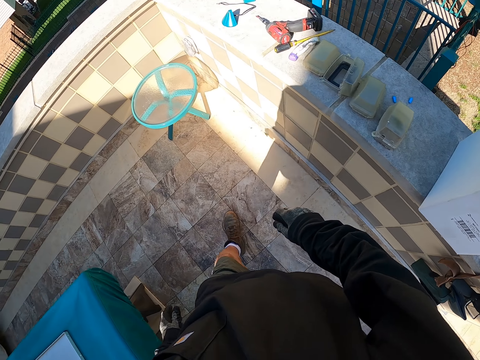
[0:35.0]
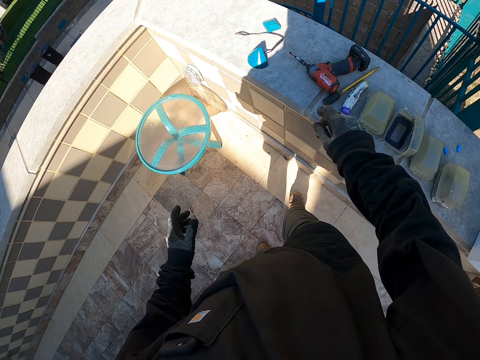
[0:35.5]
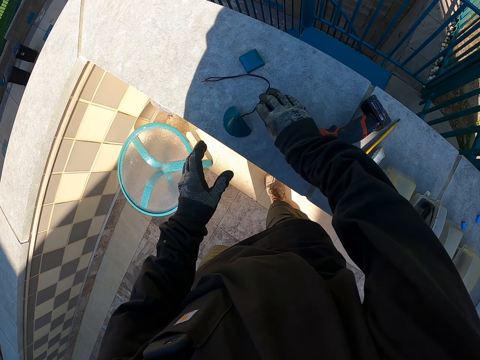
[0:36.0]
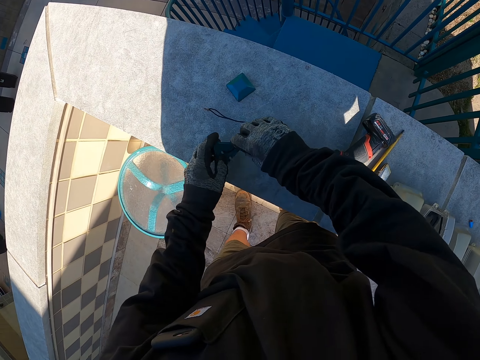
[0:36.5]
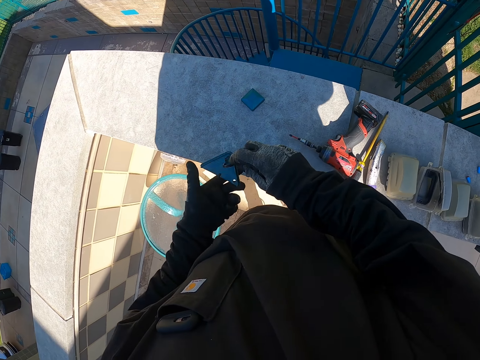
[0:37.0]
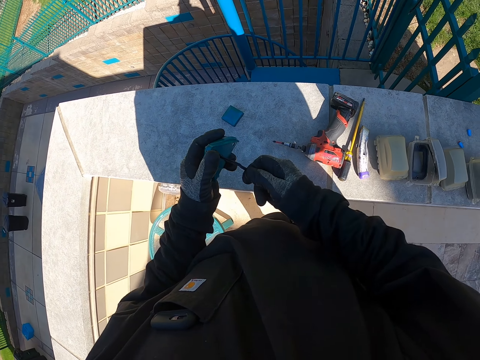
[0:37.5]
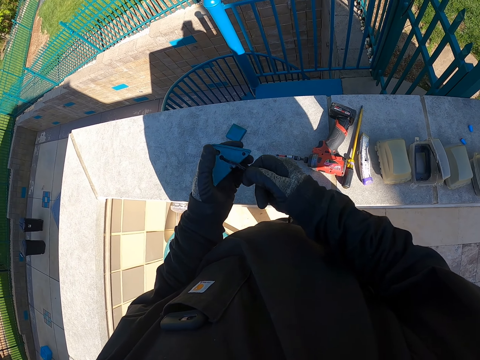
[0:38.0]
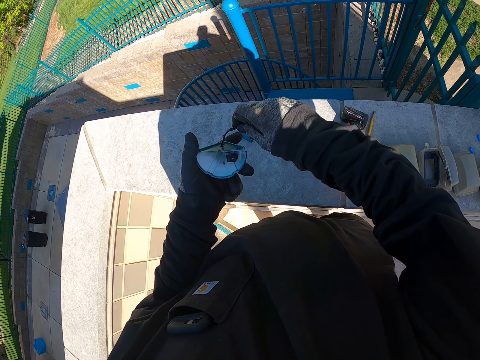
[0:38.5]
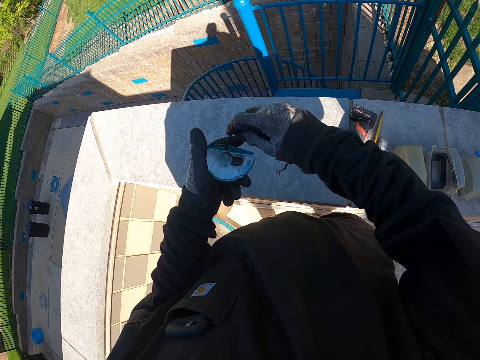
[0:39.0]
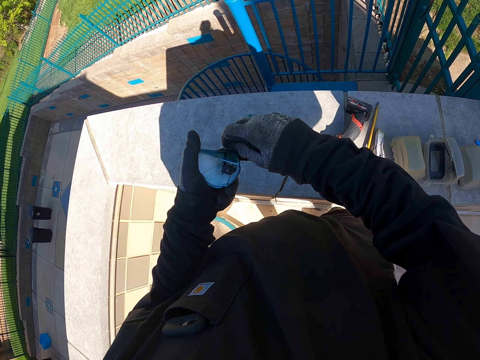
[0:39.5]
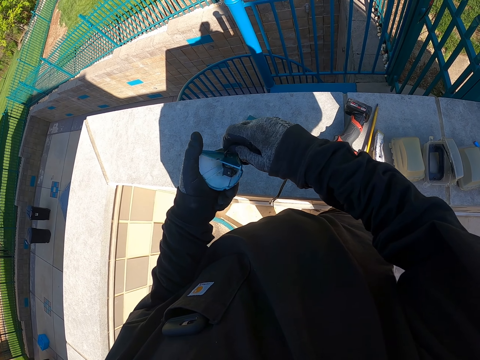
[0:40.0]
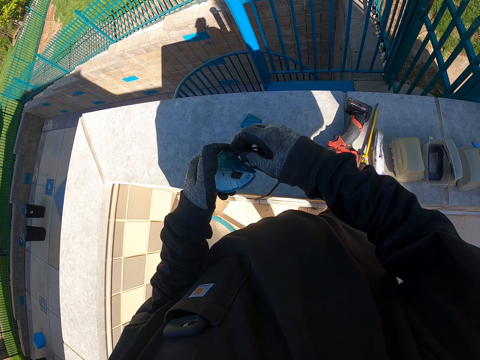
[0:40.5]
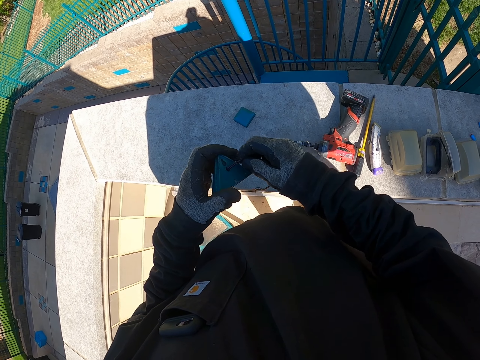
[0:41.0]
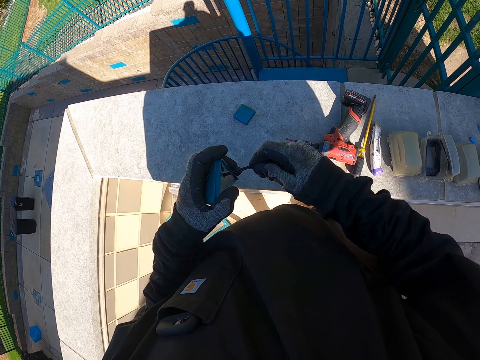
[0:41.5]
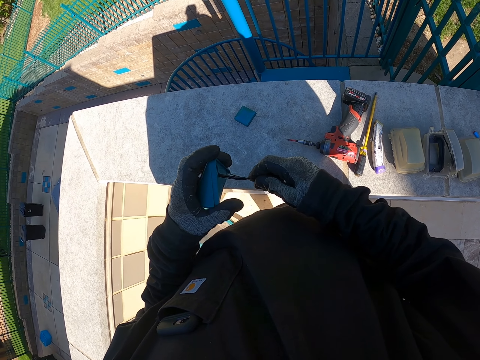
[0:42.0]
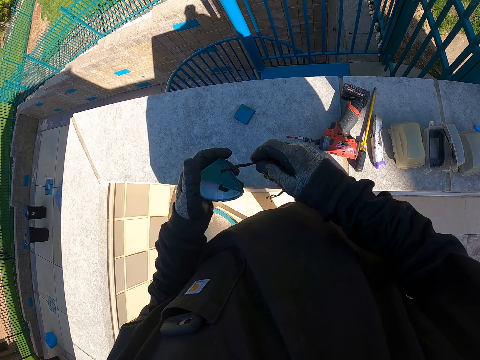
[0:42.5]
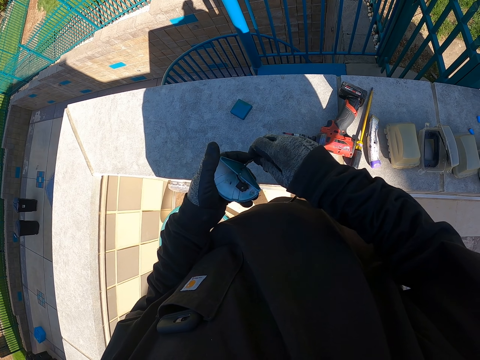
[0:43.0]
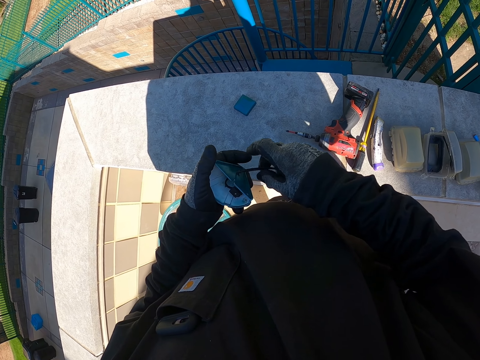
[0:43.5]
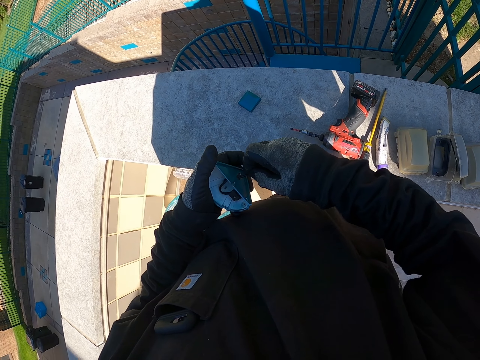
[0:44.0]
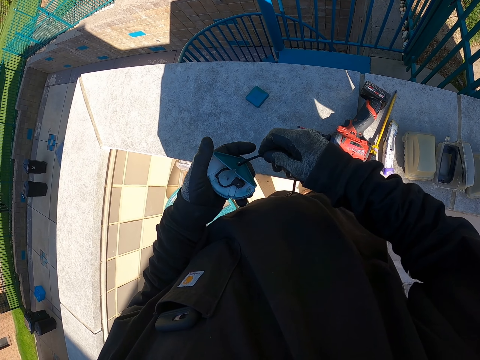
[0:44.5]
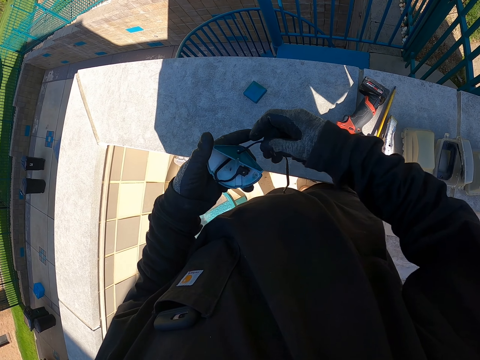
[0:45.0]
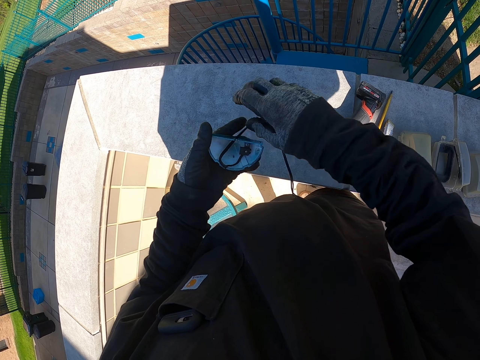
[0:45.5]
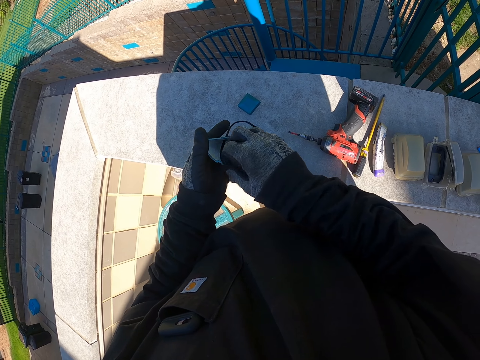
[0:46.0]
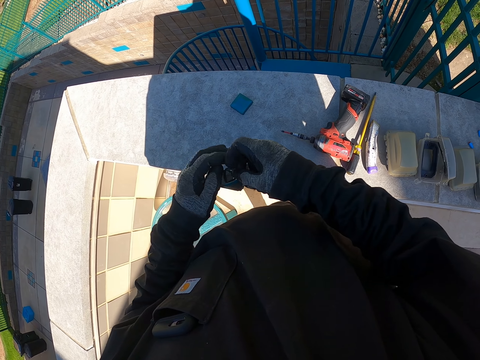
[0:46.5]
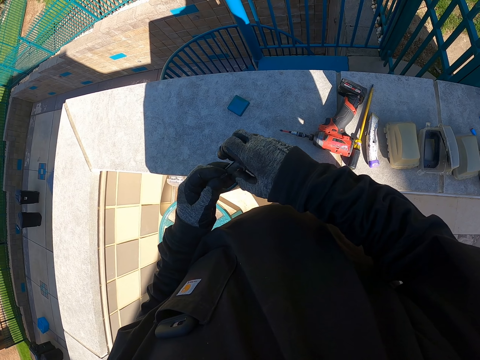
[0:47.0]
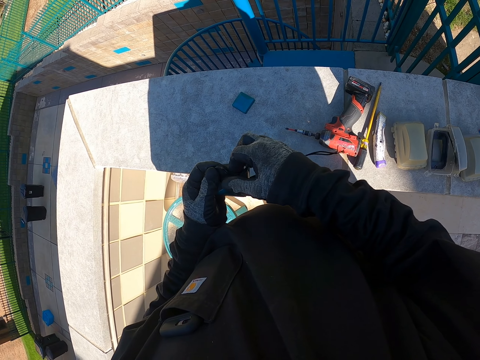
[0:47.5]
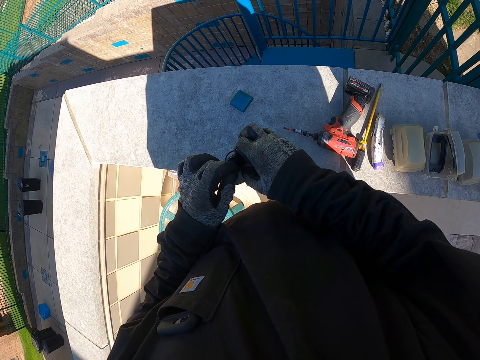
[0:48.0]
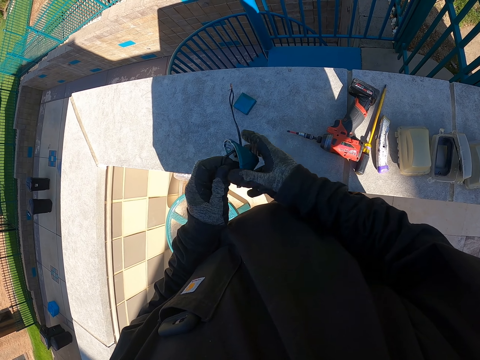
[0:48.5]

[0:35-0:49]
The camera wearer walks around the garage. They pick the lid top with cables on the wall. They stretch the lid top cables. They hold something. They touch something. They do something.

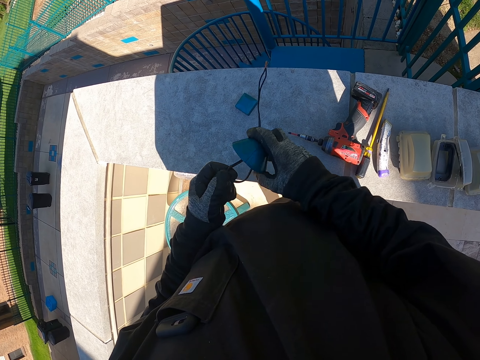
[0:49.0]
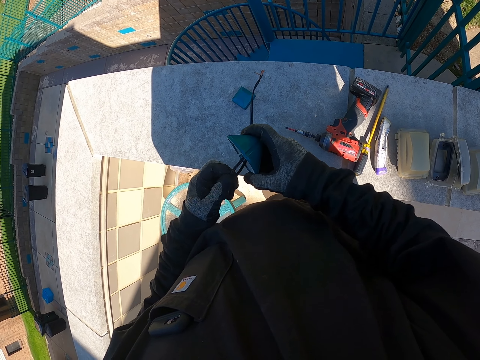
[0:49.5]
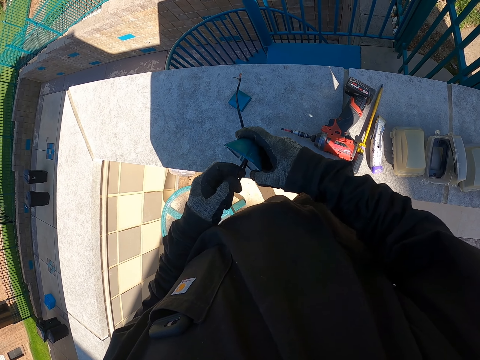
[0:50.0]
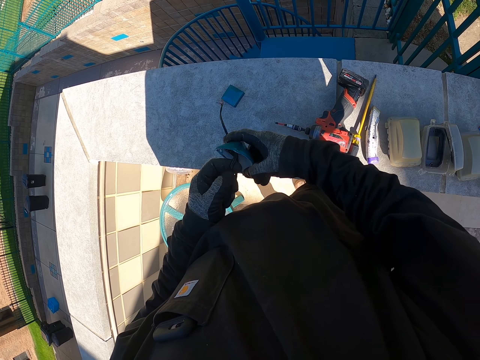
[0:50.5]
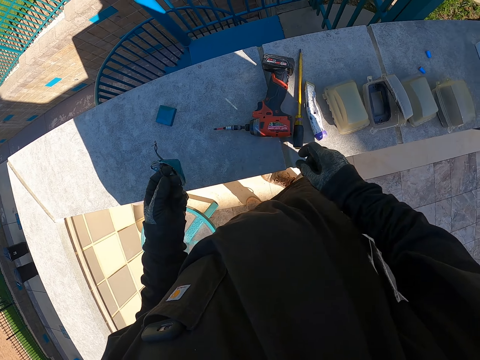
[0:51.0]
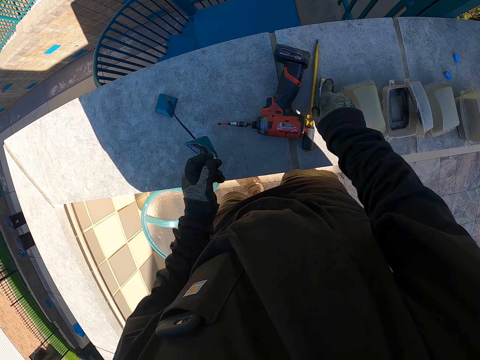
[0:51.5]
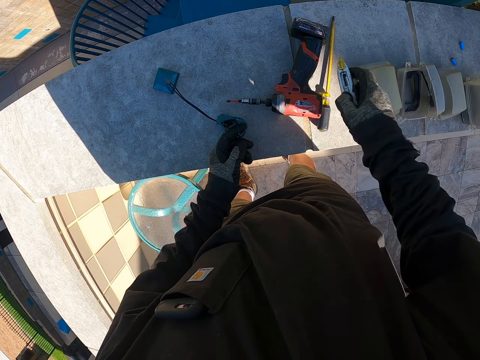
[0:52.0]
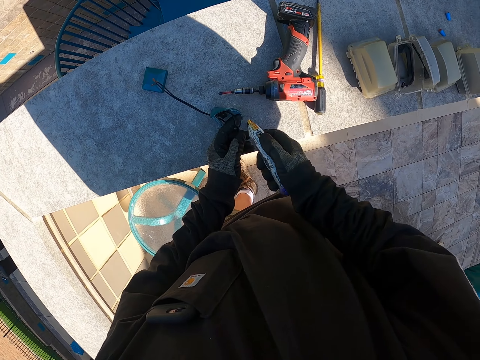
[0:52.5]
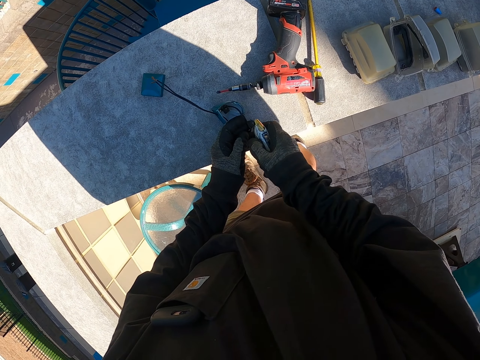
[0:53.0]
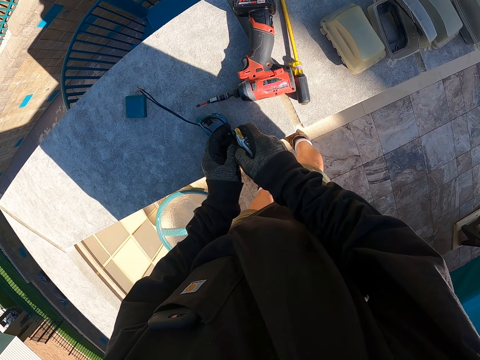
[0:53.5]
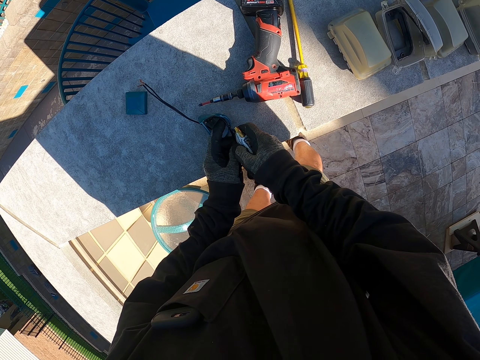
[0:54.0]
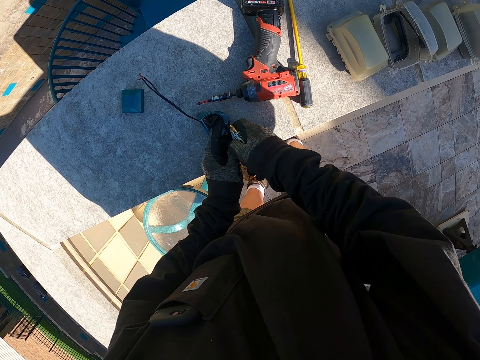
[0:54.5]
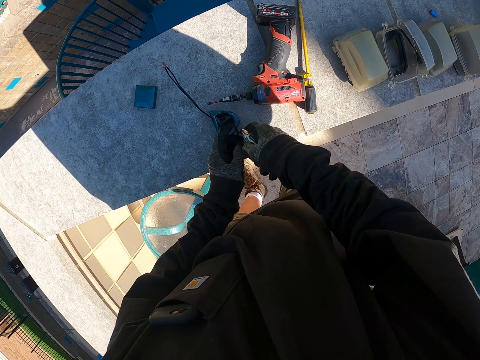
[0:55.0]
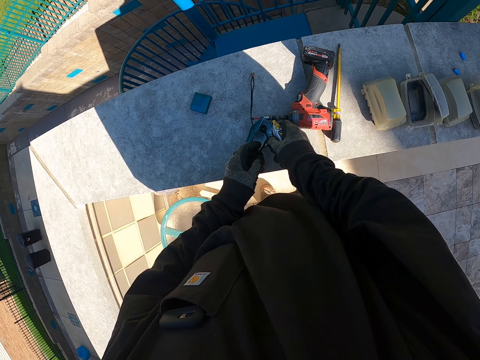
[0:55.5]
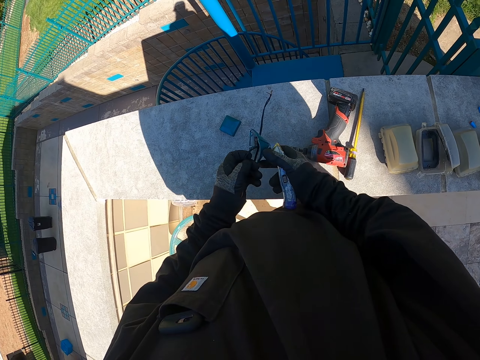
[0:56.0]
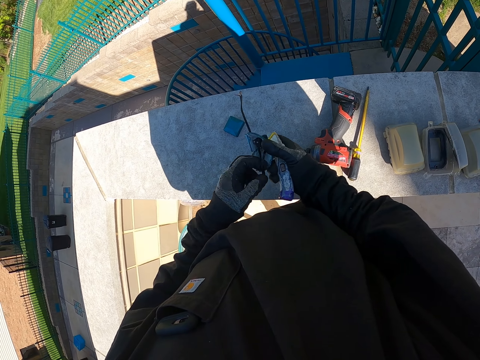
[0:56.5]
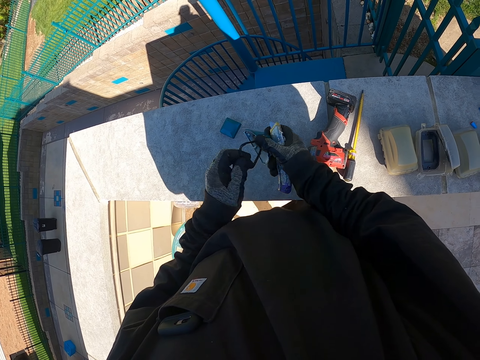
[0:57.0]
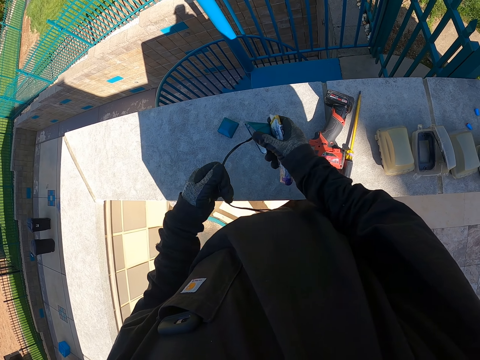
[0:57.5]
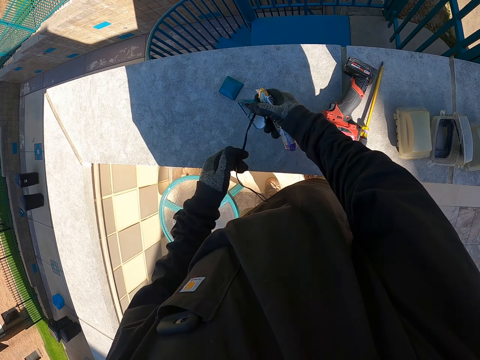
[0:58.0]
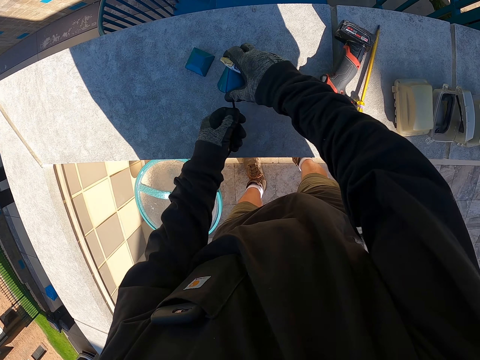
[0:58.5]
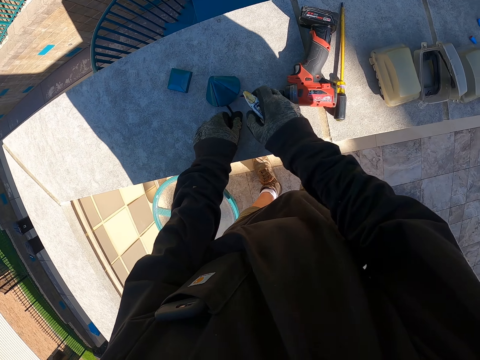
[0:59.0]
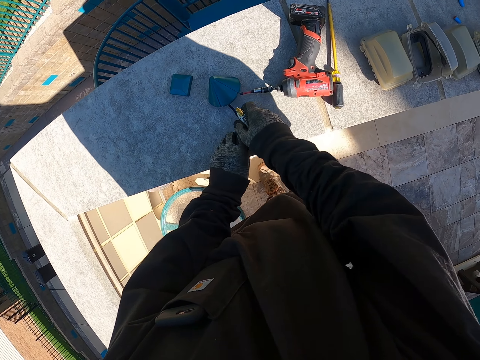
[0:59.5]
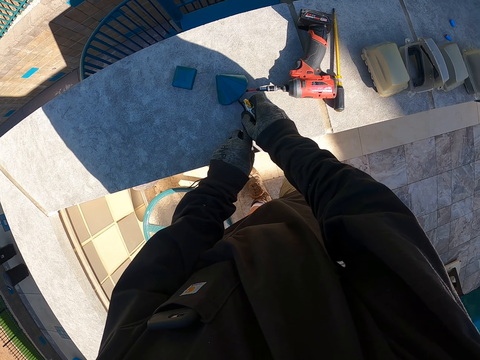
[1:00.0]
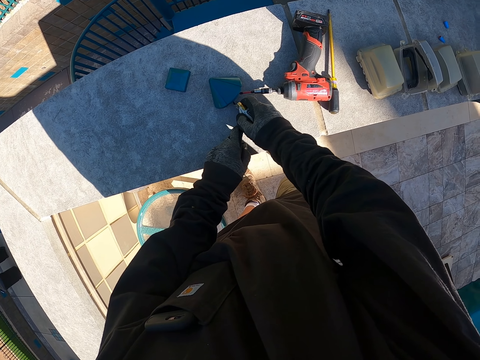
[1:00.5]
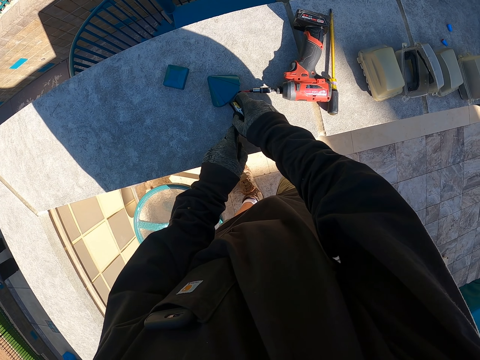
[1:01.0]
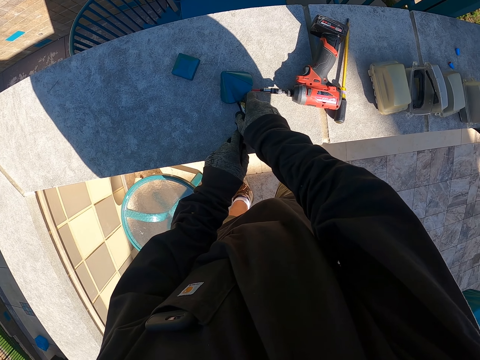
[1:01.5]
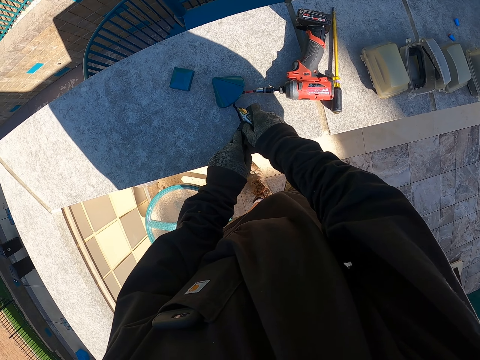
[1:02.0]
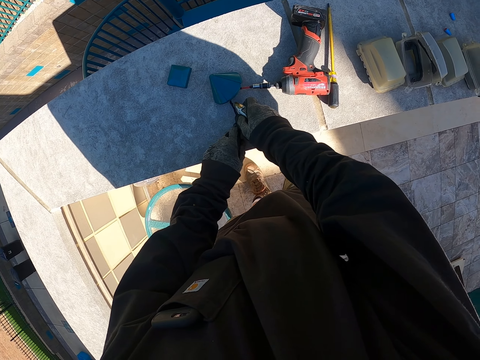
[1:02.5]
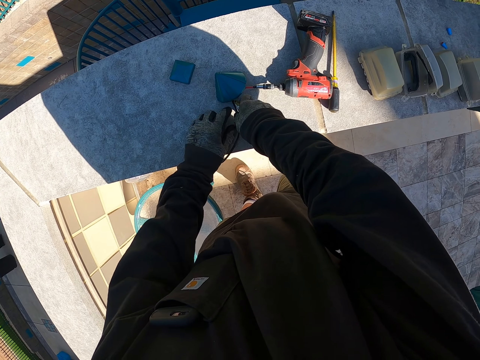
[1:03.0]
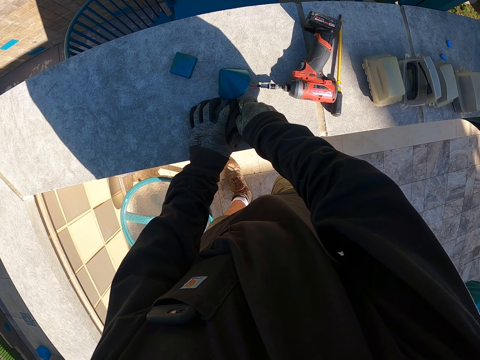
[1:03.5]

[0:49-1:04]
The camera wearer takes a cutter knife on the wall. They hold a blade cutter. They position the lid top on the wall. They pull a cable. They hold something. They cut the lid cables with the knife.
